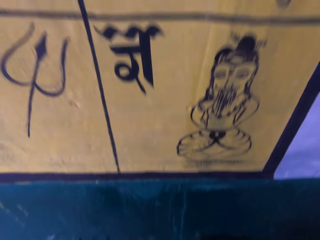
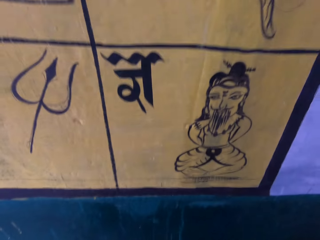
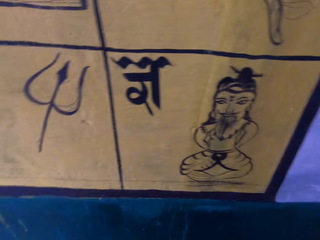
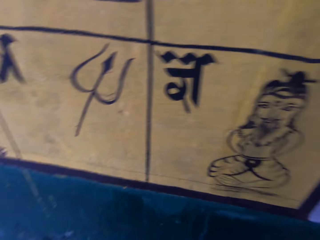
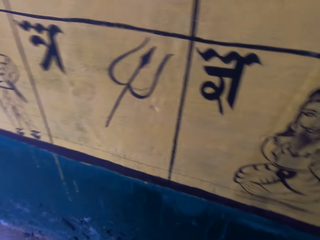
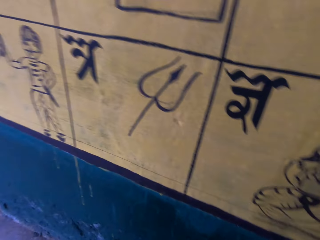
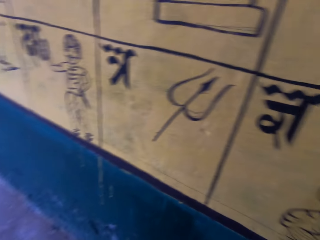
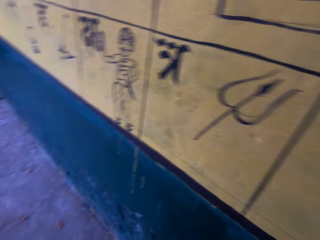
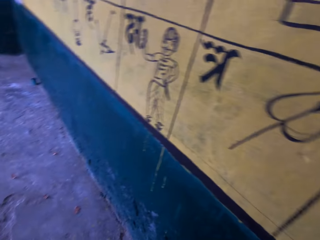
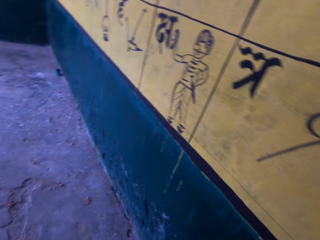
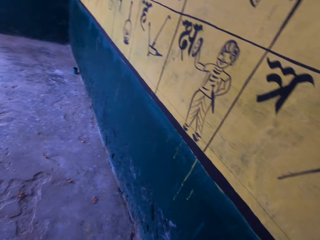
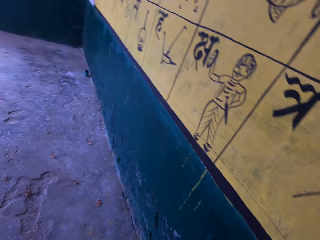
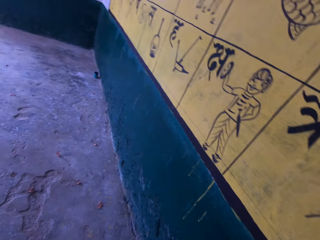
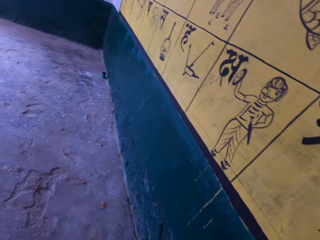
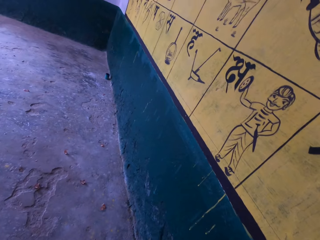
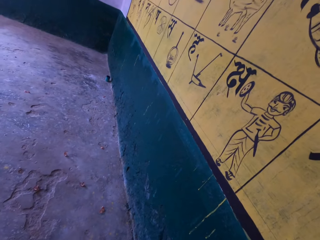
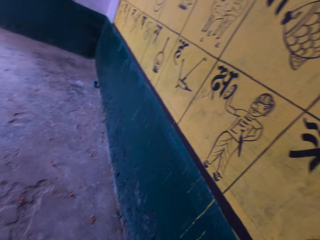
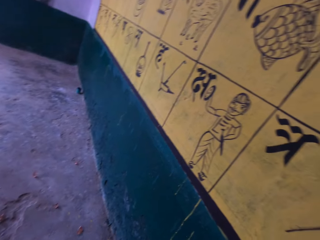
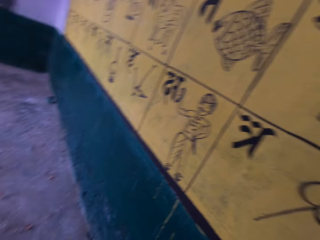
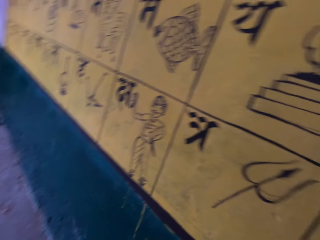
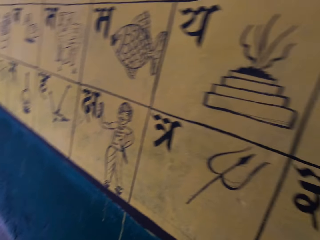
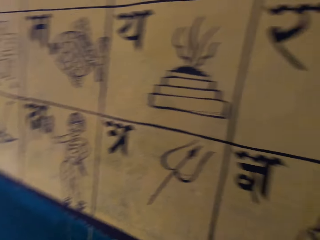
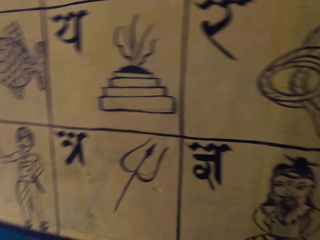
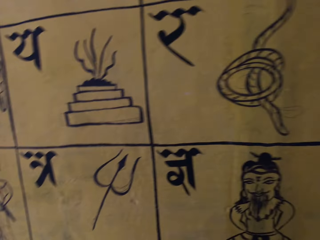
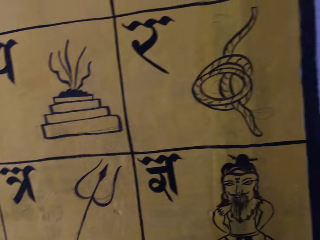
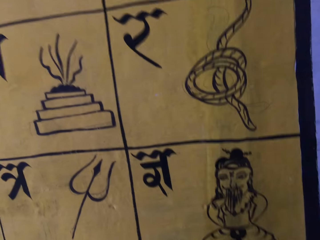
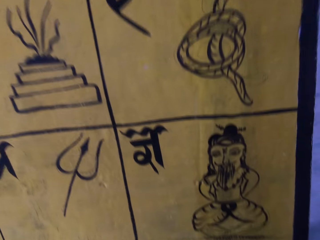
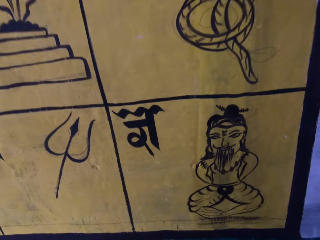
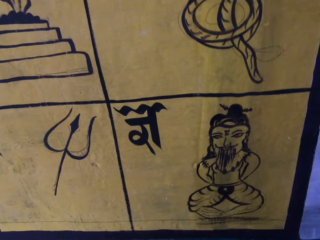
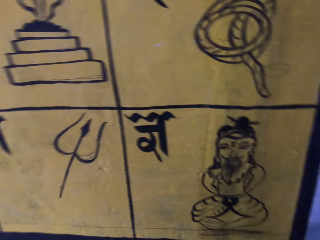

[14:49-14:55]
The camera wearer looks around.
